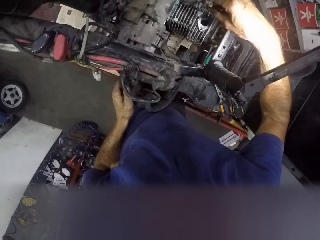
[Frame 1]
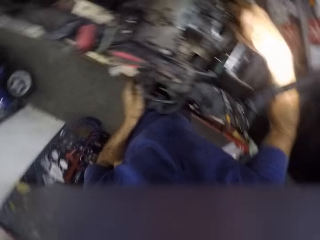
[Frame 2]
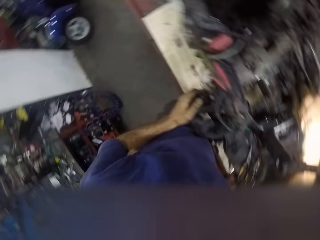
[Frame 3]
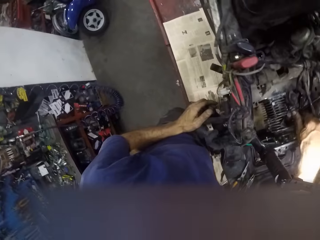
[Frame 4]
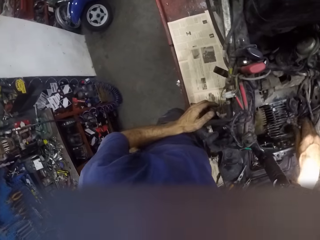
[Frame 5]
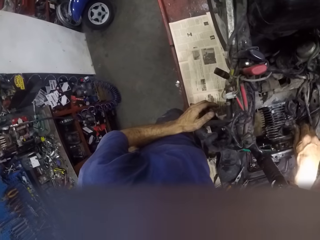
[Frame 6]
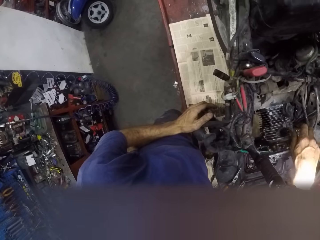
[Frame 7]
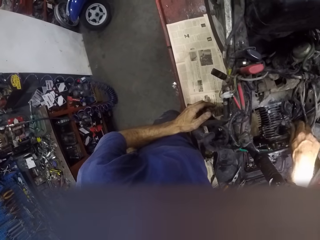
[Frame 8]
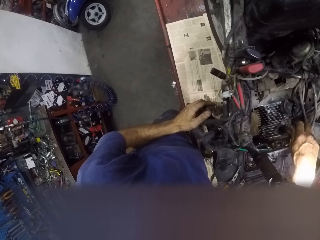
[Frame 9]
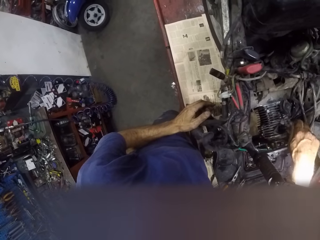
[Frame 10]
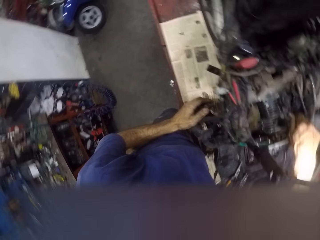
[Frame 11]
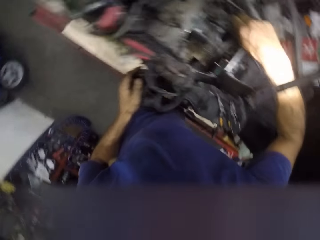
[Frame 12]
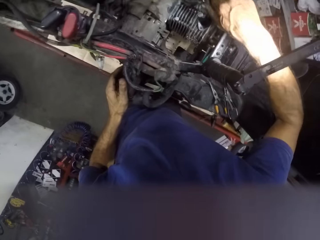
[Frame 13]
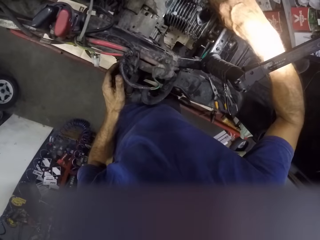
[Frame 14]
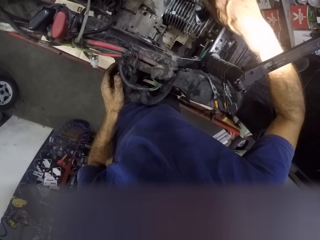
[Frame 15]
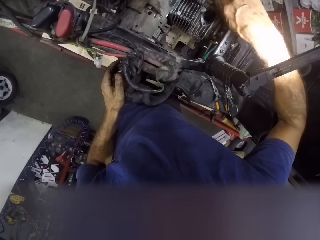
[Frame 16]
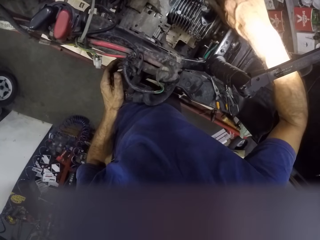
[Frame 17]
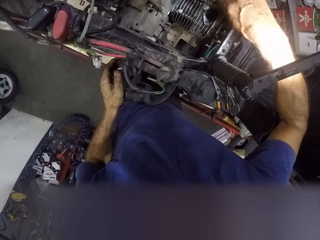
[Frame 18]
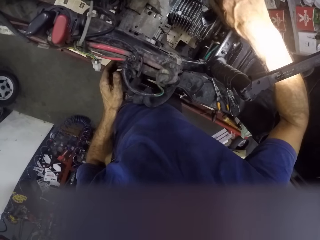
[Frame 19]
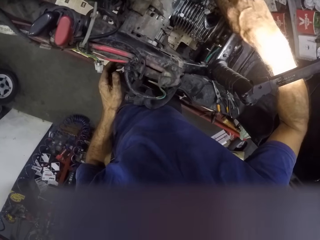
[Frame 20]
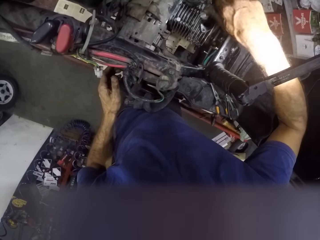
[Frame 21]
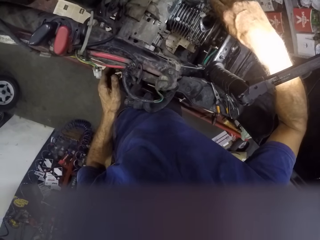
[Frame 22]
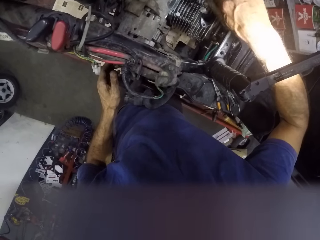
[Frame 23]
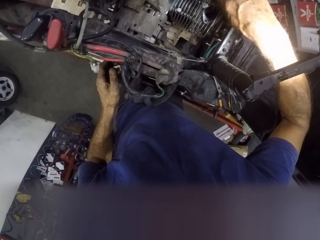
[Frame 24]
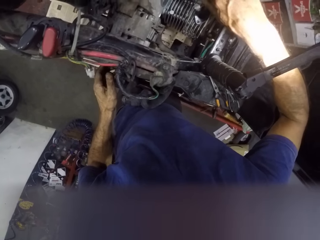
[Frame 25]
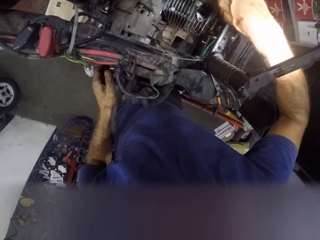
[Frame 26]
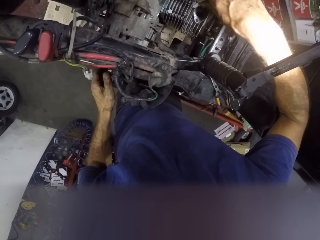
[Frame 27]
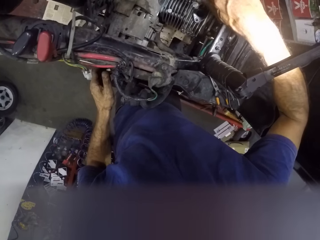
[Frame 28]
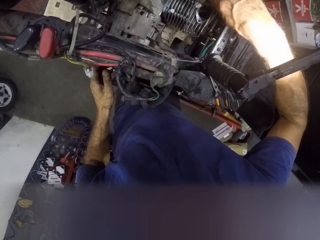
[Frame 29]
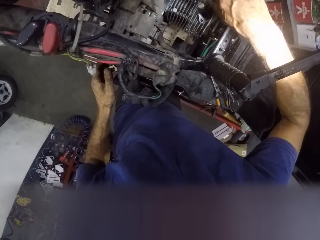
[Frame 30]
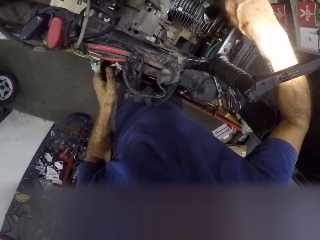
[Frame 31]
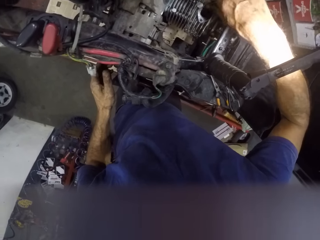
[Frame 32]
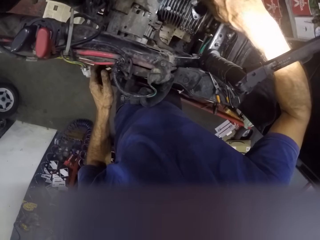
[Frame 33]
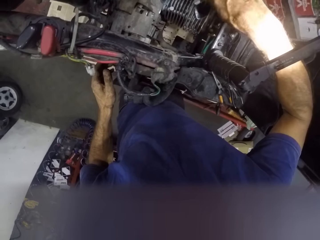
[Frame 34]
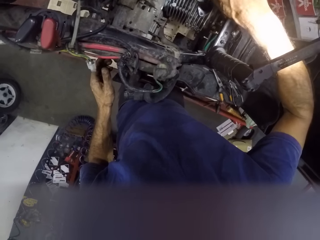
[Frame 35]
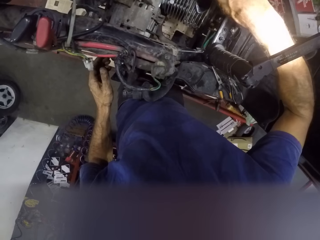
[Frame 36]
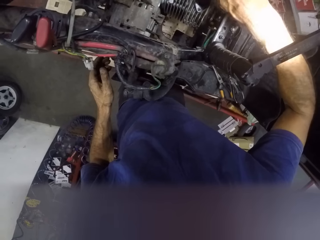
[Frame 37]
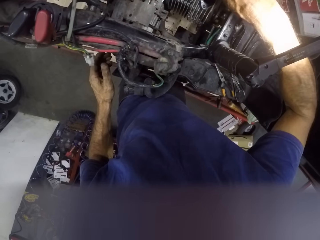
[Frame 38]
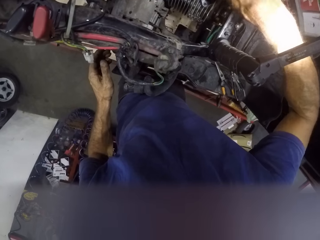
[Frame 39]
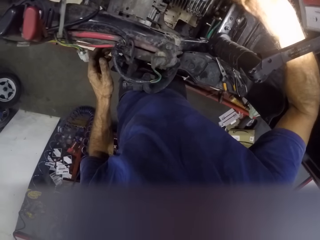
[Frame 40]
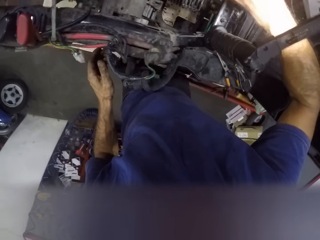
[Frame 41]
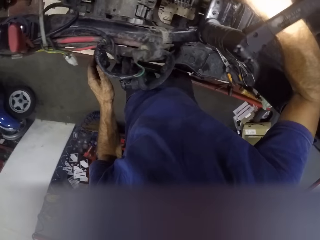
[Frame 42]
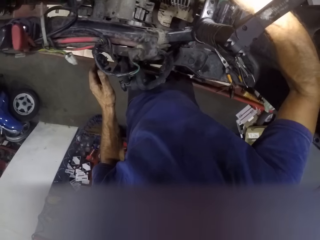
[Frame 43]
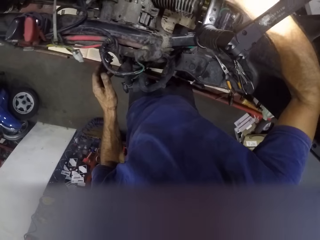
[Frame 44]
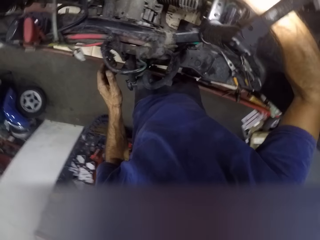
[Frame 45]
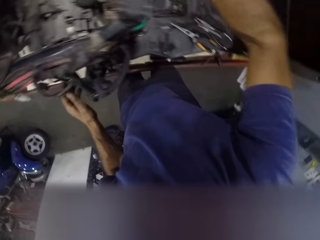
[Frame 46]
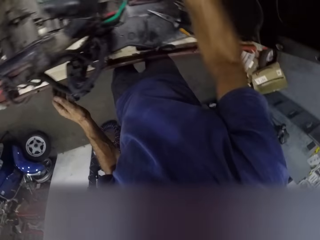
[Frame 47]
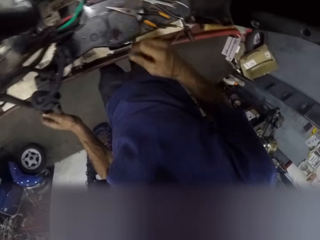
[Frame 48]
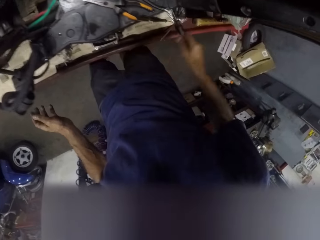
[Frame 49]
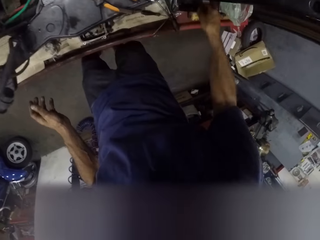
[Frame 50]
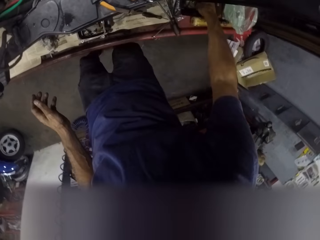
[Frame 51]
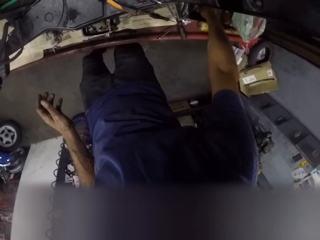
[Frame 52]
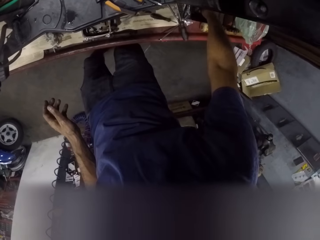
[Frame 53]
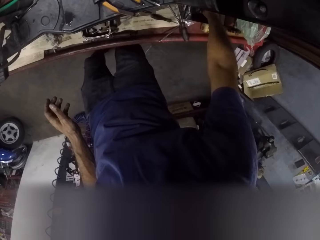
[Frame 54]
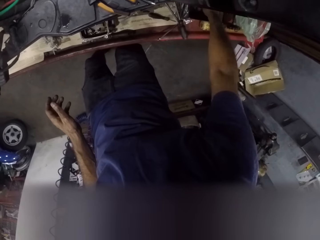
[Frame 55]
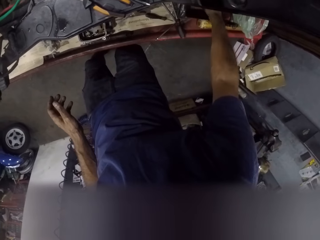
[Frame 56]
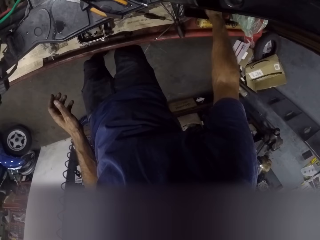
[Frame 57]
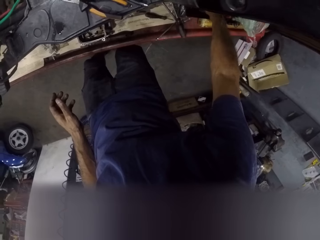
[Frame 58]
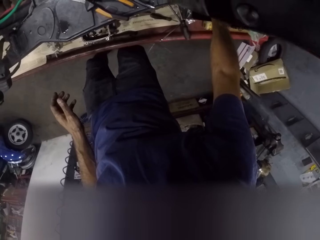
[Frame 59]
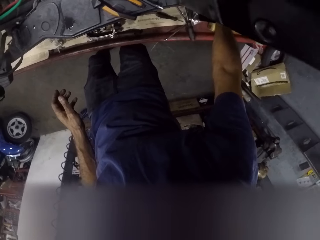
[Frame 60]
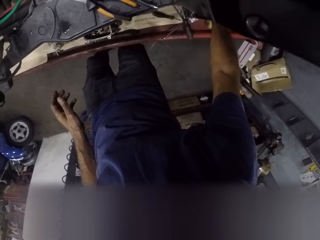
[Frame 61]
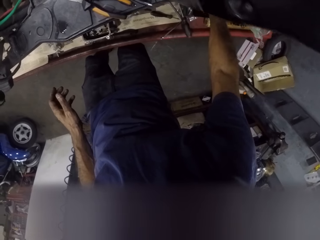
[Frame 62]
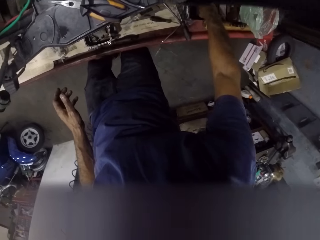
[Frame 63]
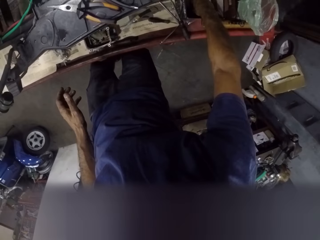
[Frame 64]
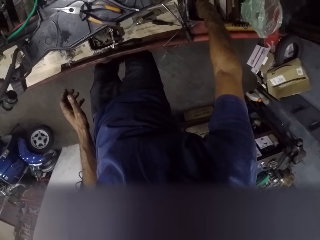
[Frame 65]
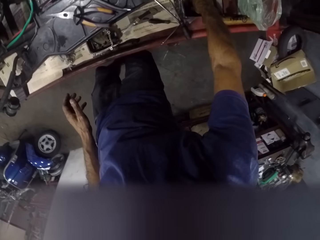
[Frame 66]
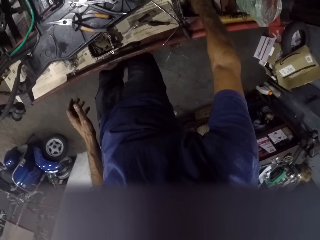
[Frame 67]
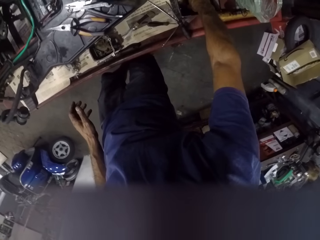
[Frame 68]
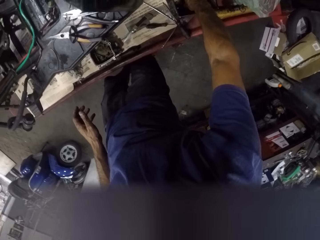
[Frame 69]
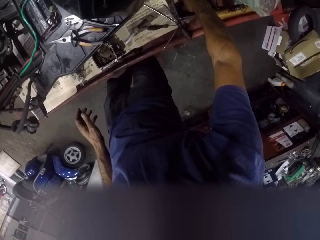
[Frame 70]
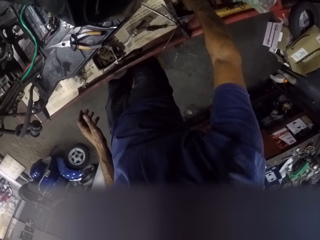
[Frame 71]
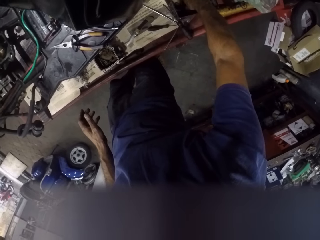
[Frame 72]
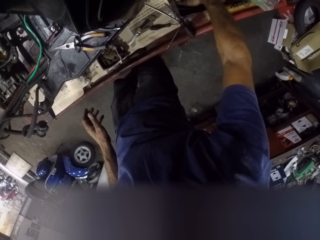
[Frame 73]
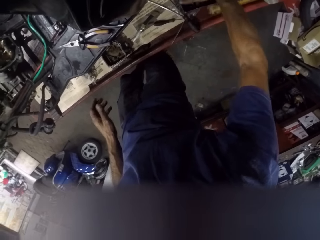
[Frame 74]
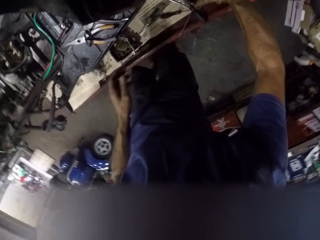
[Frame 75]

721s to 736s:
The camera wearer fixes the nut in the engine. He tightens the bolt to the block with his right hand. He takes another nut from a box.

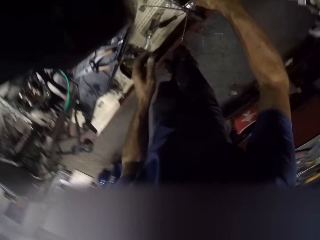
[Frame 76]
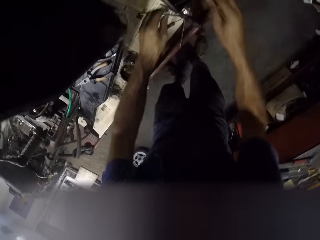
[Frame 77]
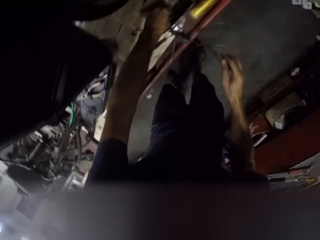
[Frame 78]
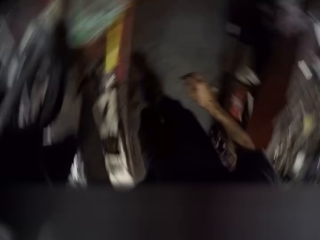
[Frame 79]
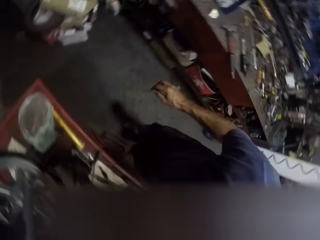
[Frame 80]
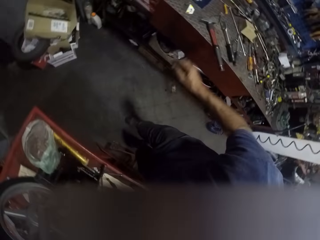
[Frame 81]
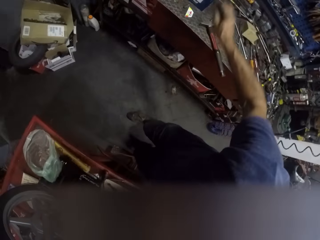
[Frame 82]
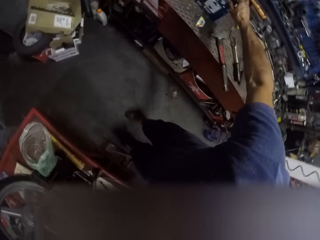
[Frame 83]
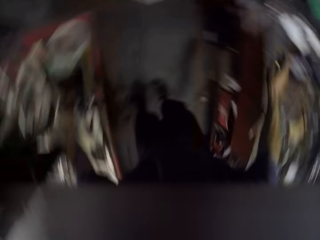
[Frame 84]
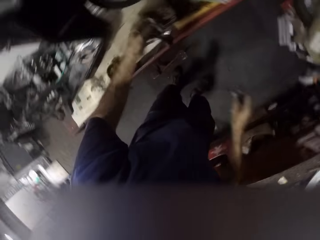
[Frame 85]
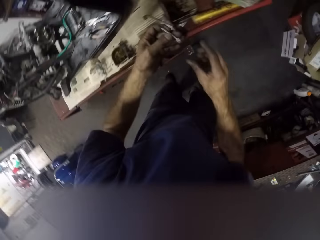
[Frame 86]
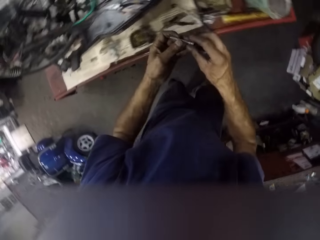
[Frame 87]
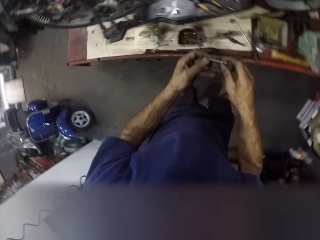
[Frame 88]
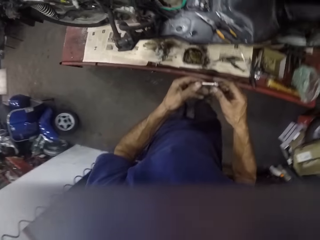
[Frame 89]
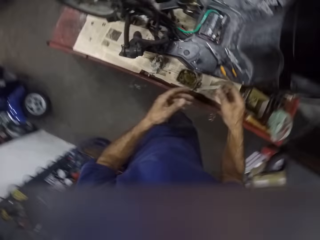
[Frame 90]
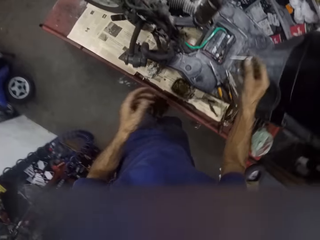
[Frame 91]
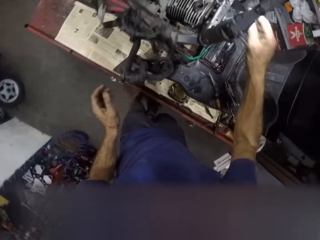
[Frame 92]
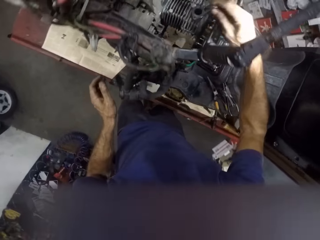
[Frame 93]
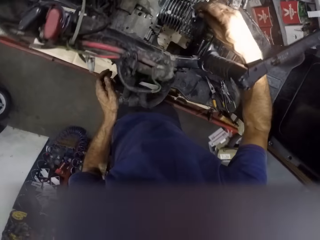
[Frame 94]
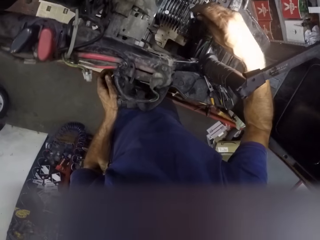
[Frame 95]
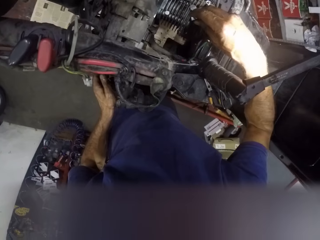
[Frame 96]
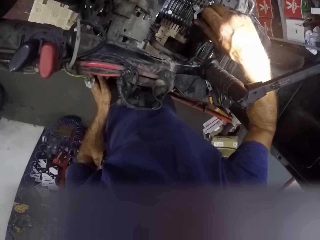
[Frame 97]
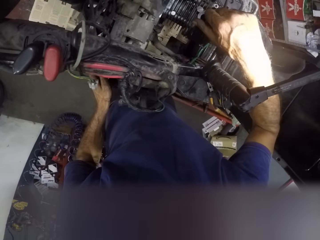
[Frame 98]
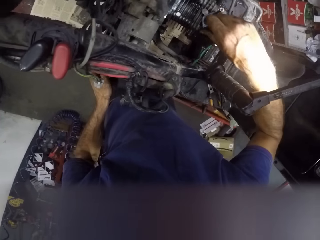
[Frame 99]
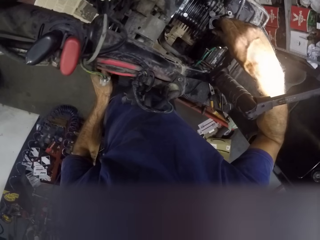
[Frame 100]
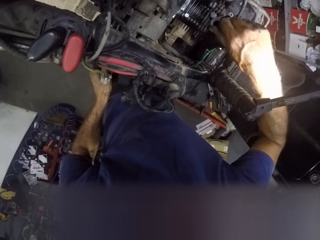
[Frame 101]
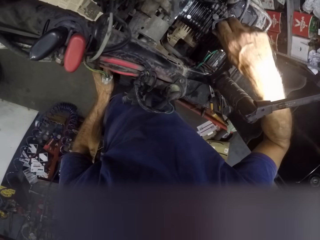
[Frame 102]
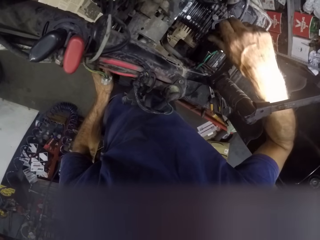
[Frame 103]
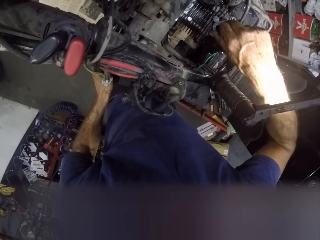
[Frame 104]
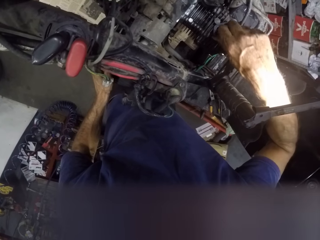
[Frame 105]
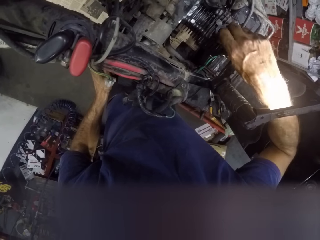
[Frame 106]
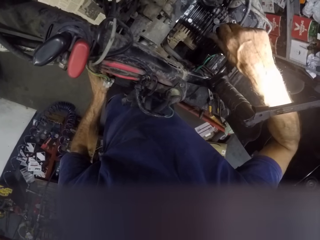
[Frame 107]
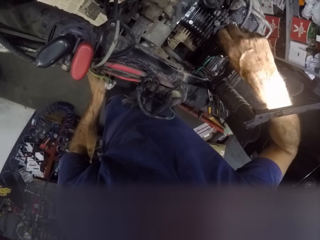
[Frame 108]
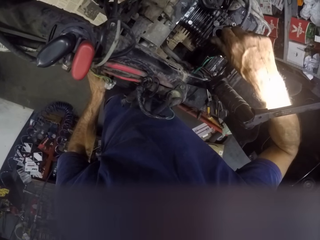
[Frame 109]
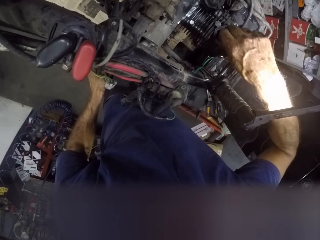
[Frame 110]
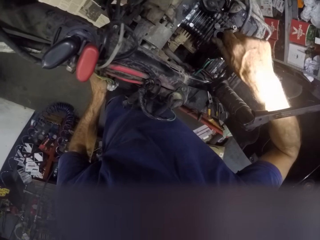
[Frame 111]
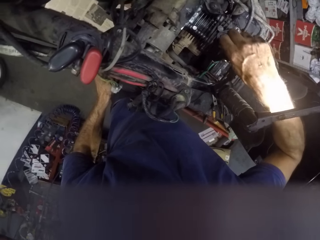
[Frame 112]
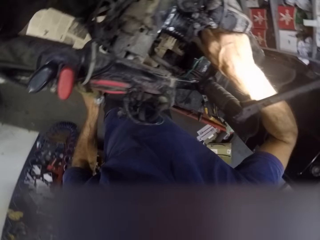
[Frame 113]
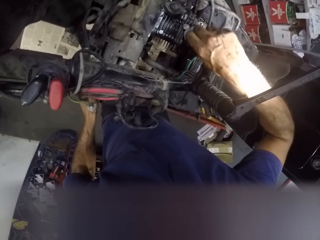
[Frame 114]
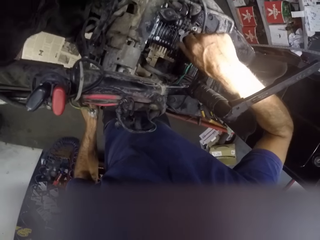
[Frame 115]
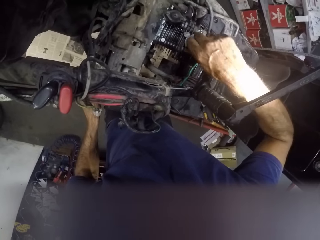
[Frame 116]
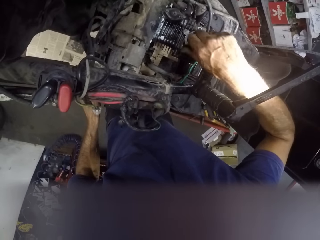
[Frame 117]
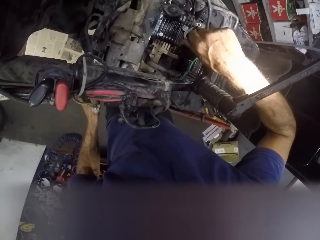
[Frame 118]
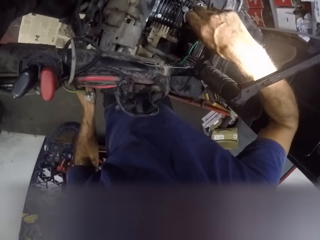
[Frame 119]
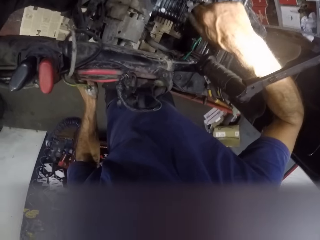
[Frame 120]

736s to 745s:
The camera wearer picks up a bolt from a carton on the workbench. He fixes the nut in the engine. He tightens the bolt to the block with his right hand.
